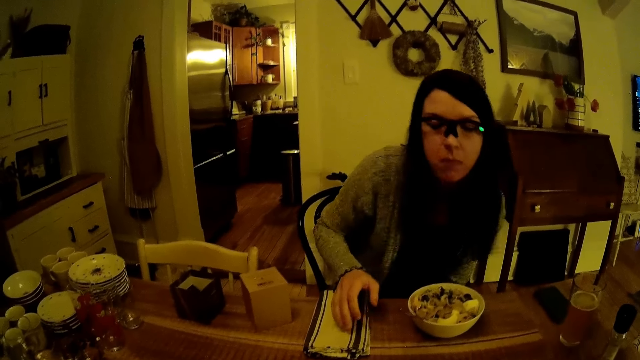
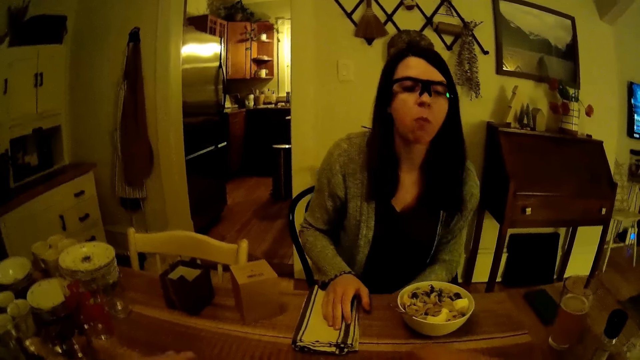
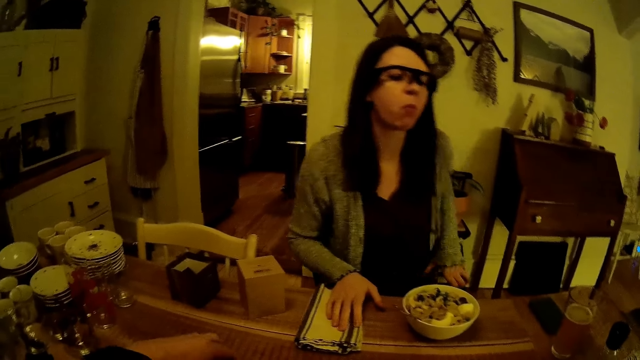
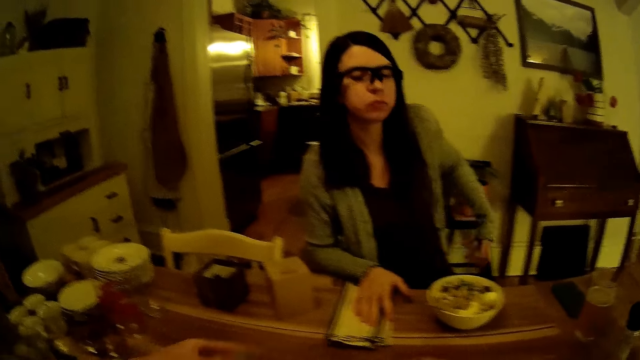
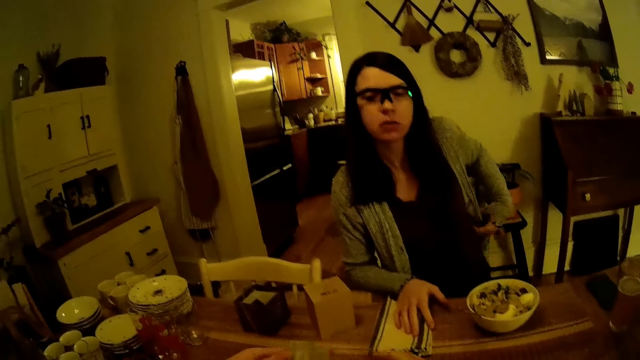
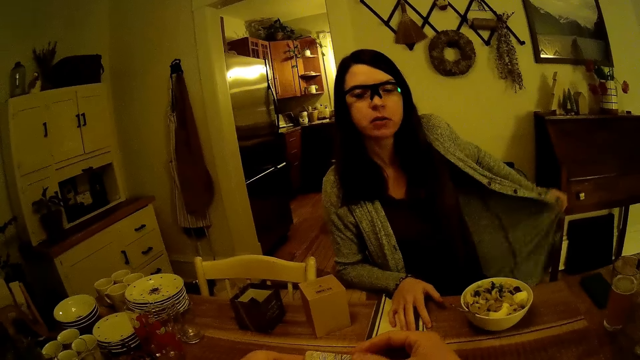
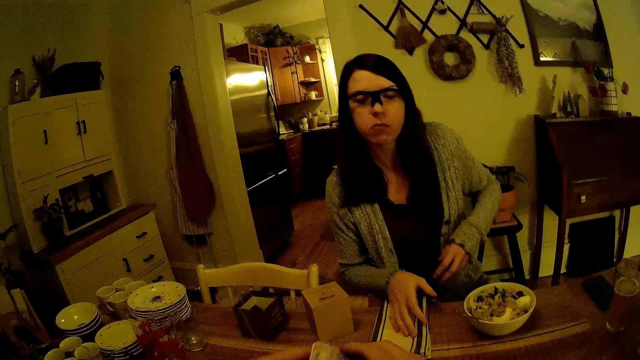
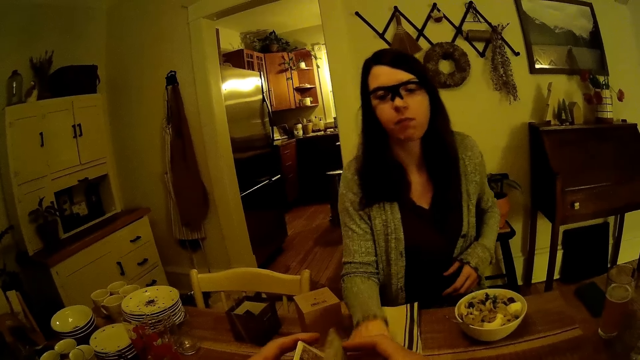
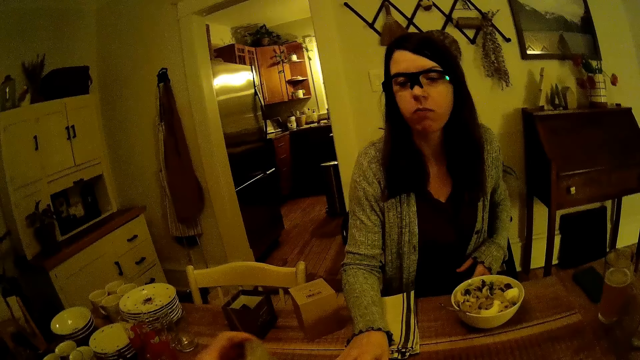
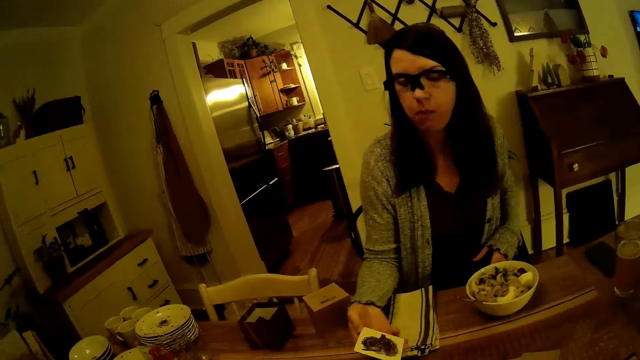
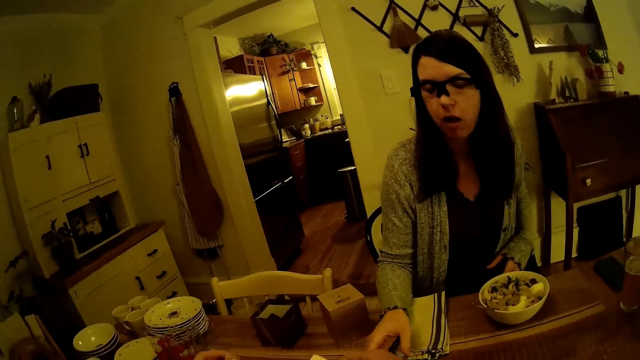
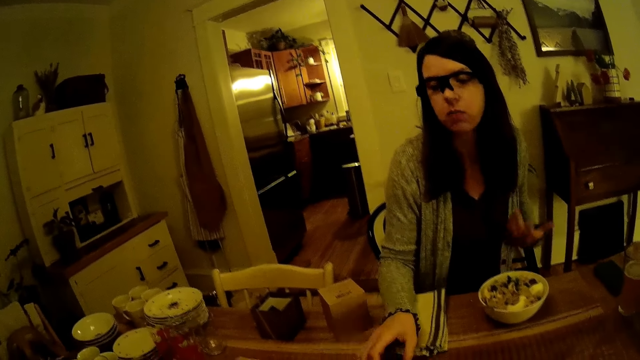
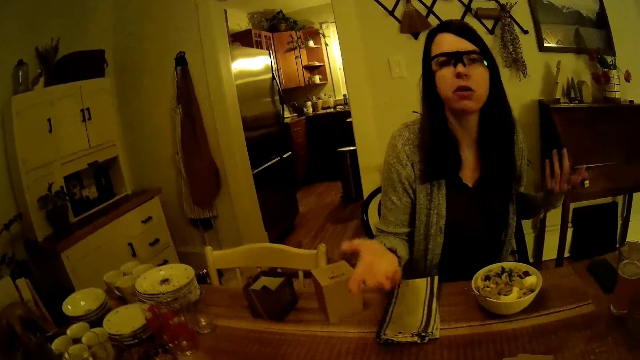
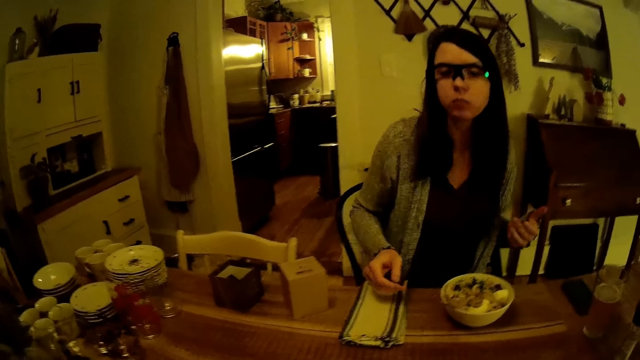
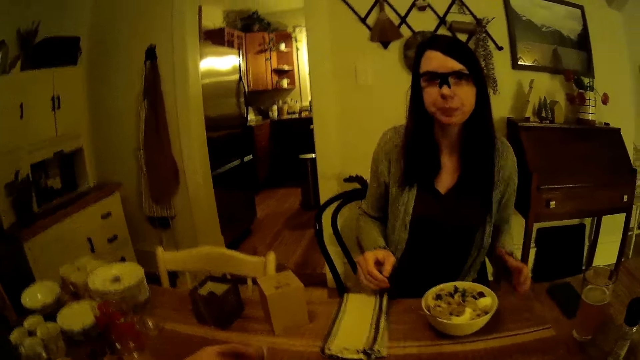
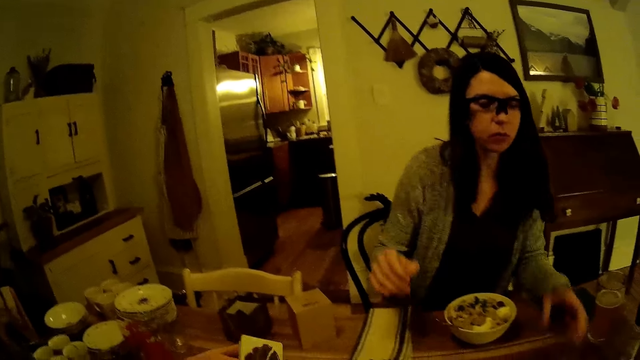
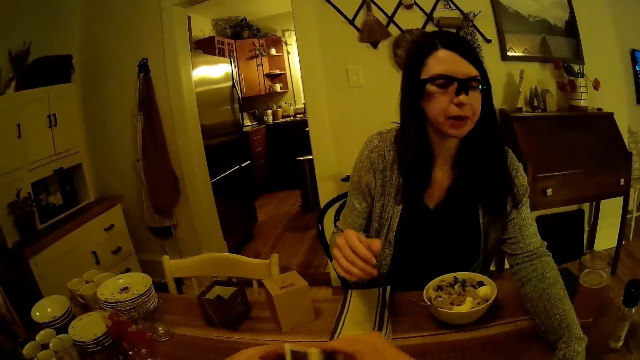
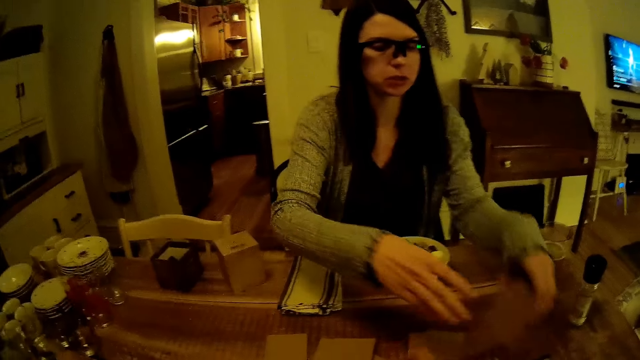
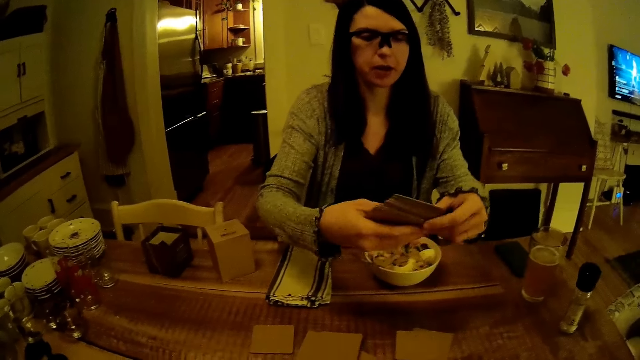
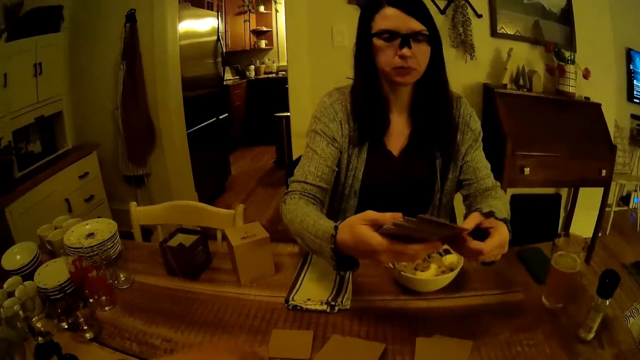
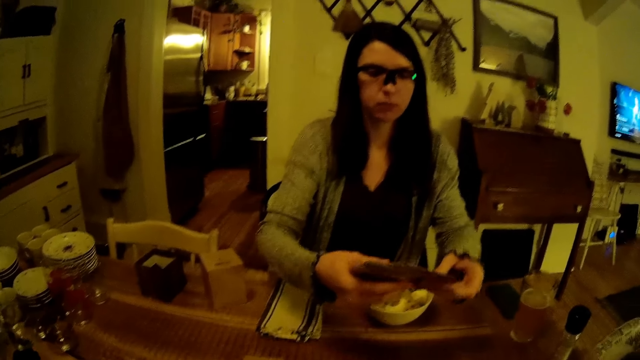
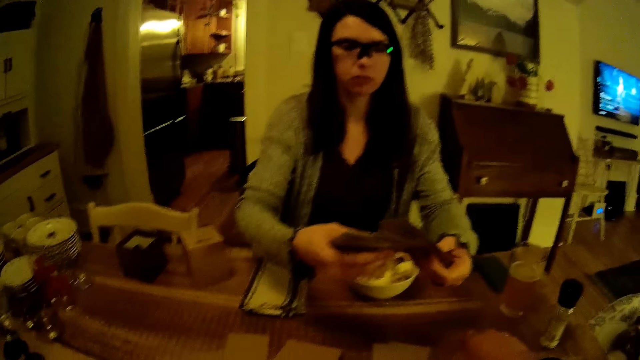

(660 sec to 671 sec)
The woman places her right hand on the napkin, stretches the cloth and adjusts her sweater with her left hand. The woman holds the cards in her right hand and turns a card on the table. The camera wearer converses with the woman. The woman picks up a card with her left hand and holds the cards with both hands.

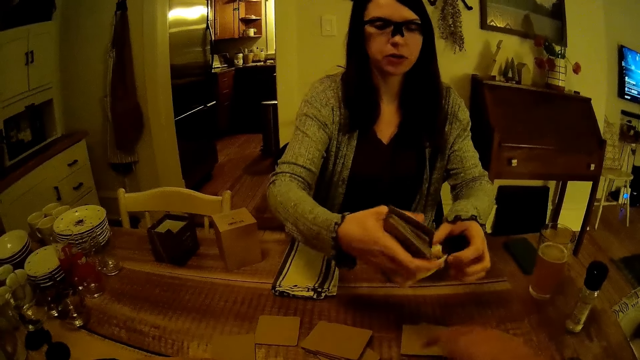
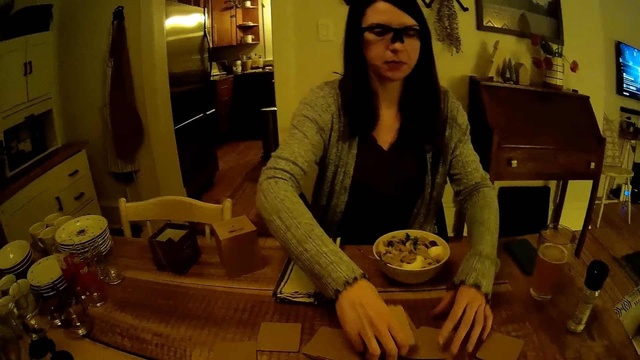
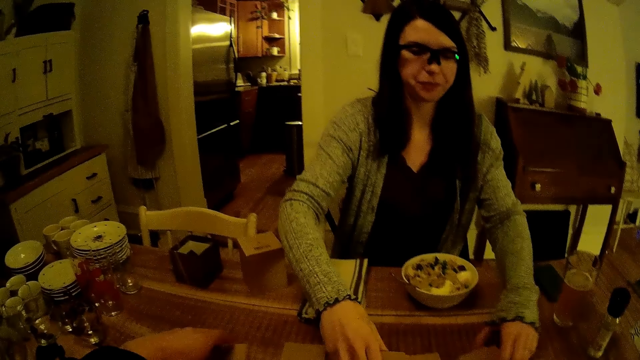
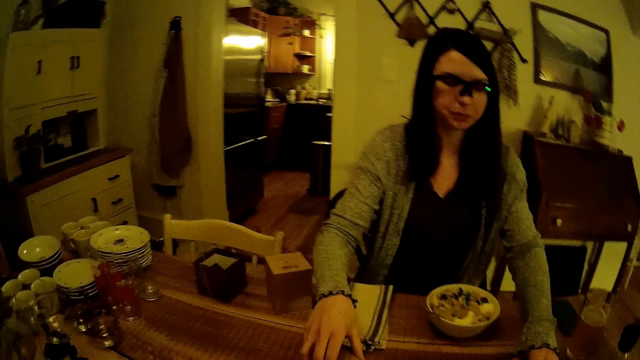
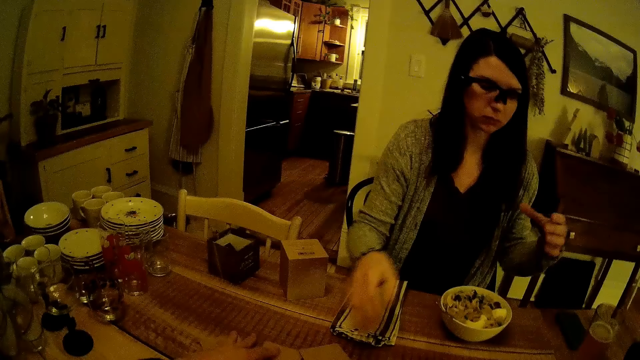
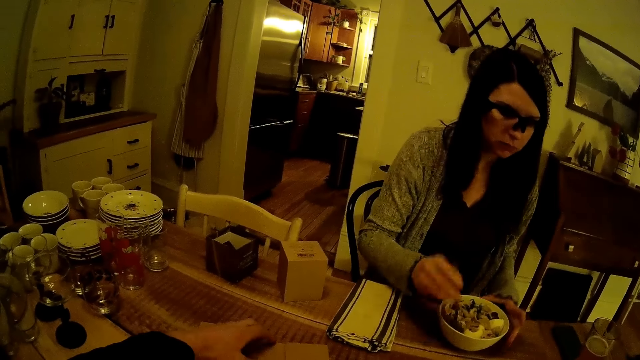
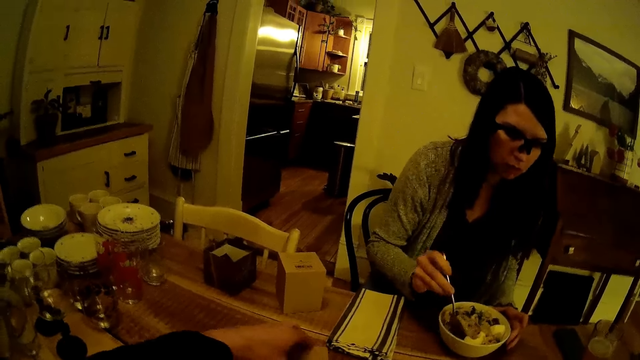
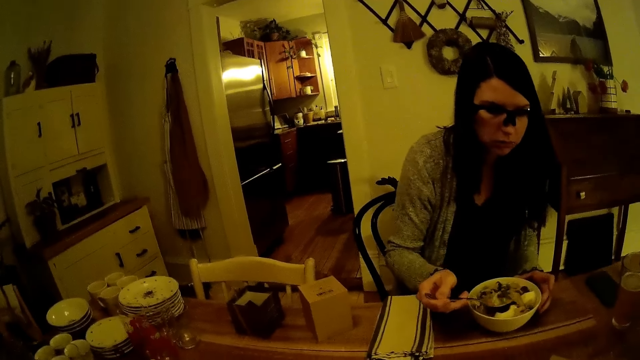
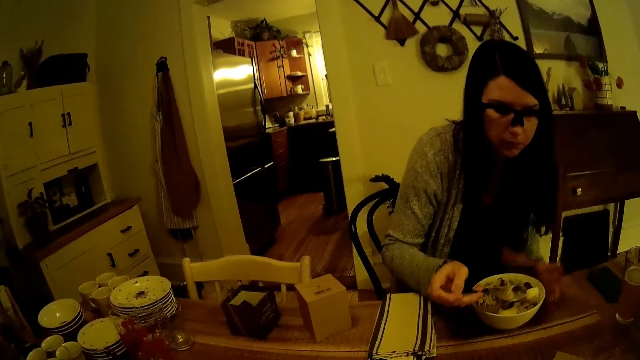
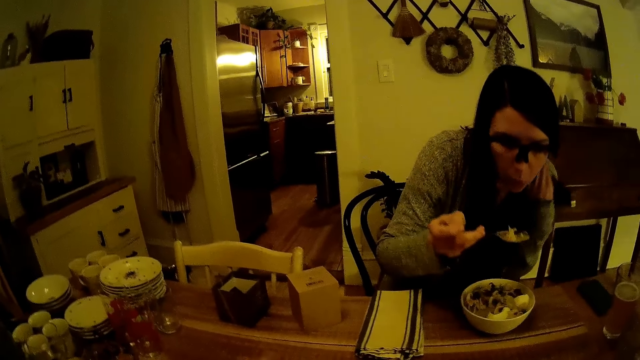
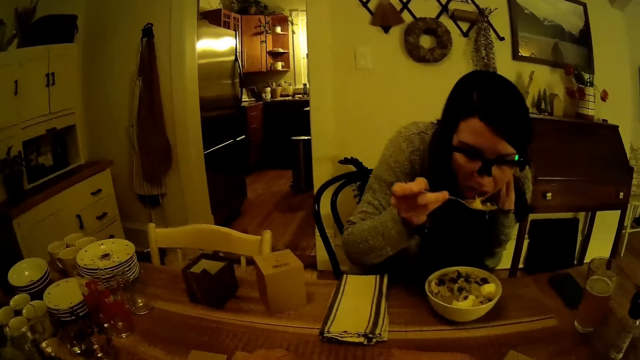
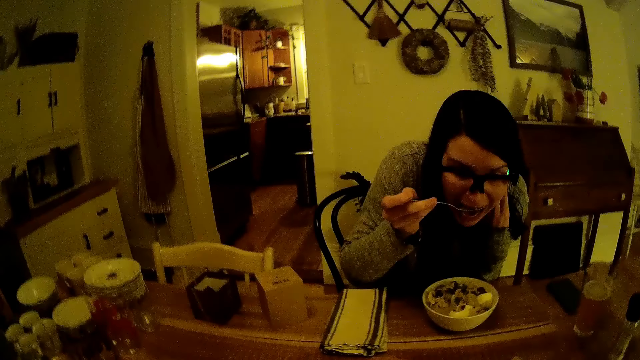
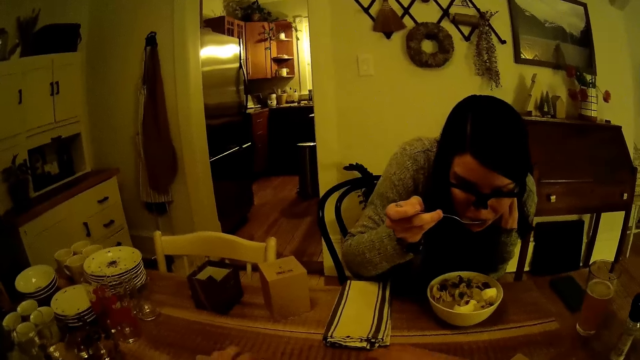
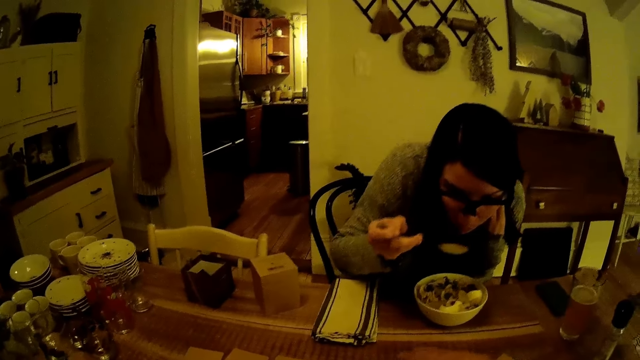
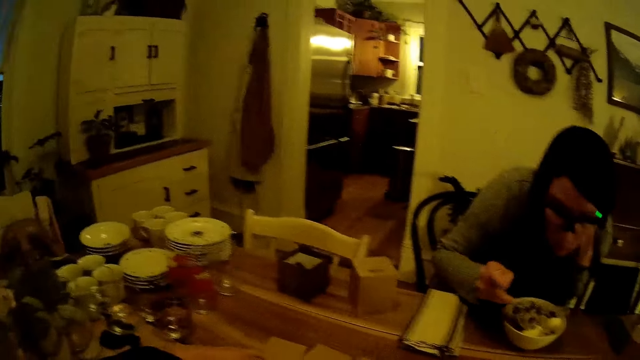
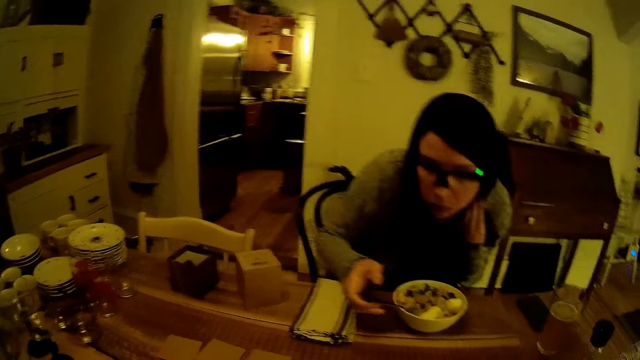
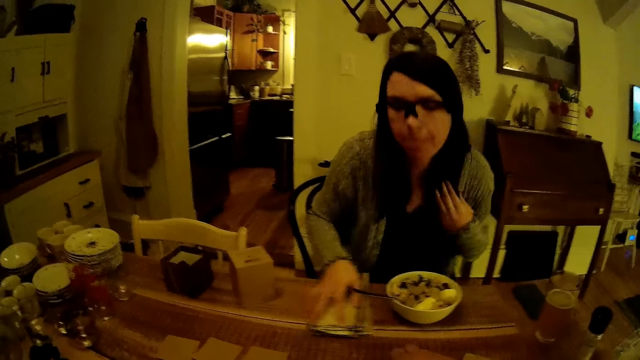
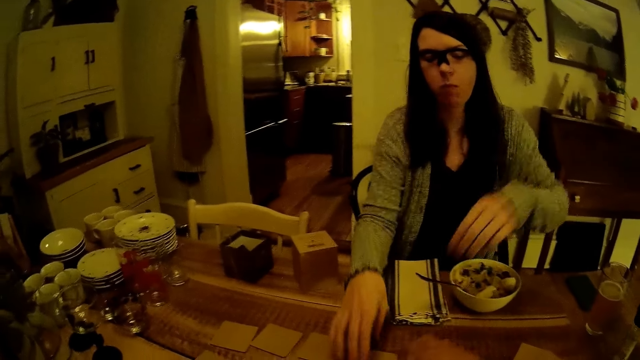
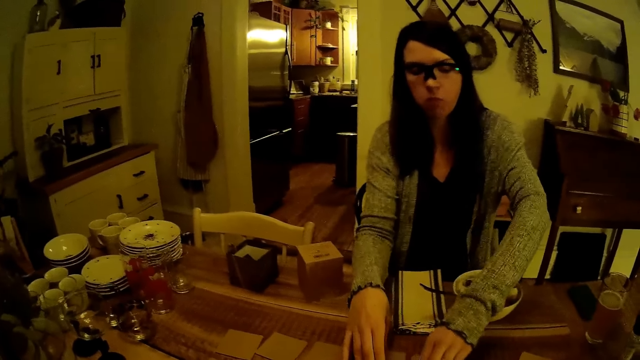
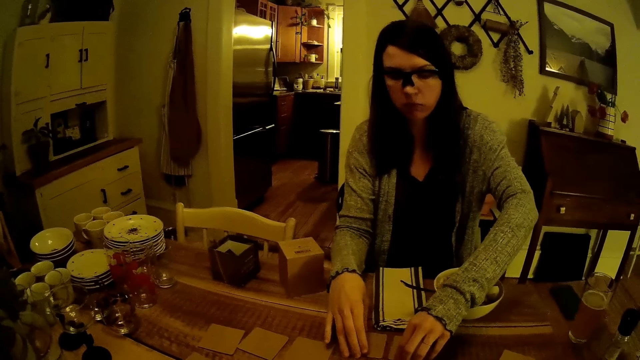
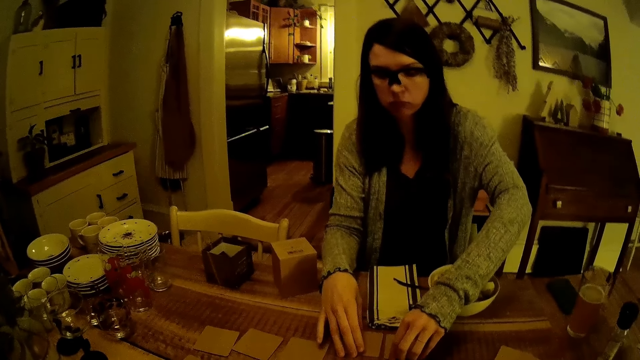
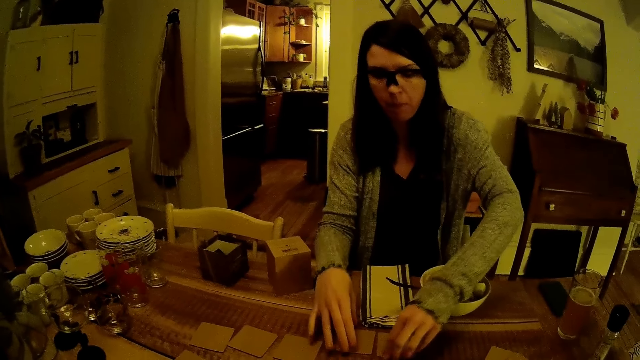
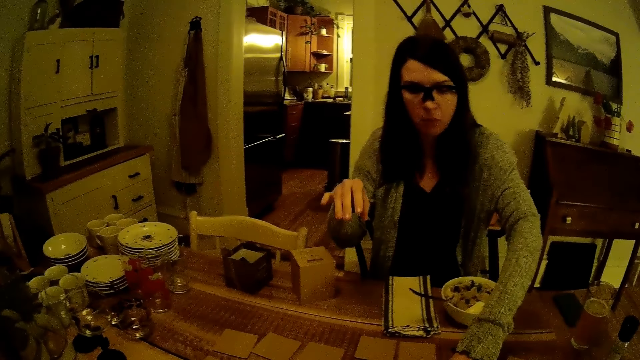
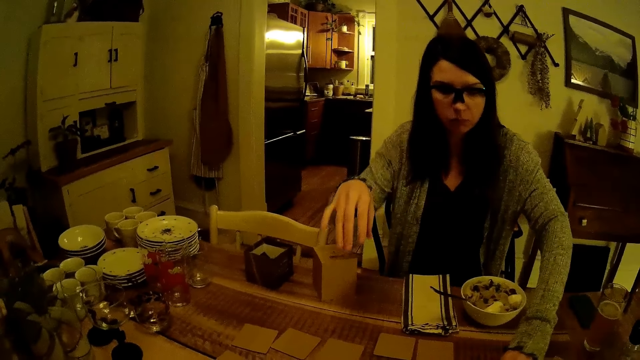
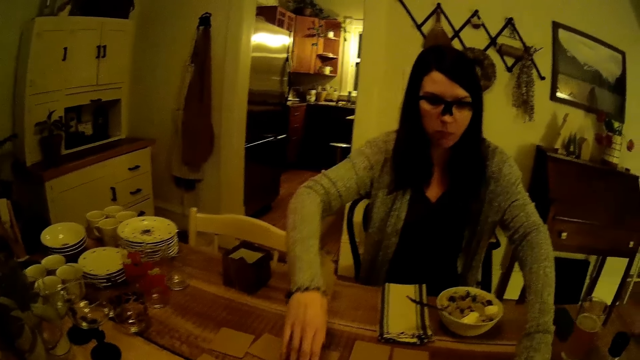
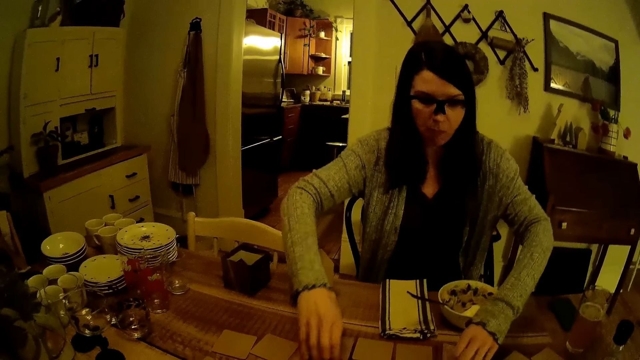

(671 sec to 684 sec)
The woman inspects the cards and places the cards on the table with her right hand. The woman picks up the spoon with her right hand, scoops the food and eats the ramen with the spoon in her right hand. The woman drops the spoon in the plate with her right hand. The woman places her right hand on the napkin, drags the cloth on the table and arranges the cards on the table. The woman places both hands on the cards.
